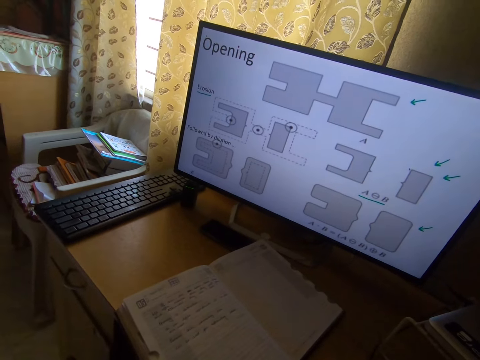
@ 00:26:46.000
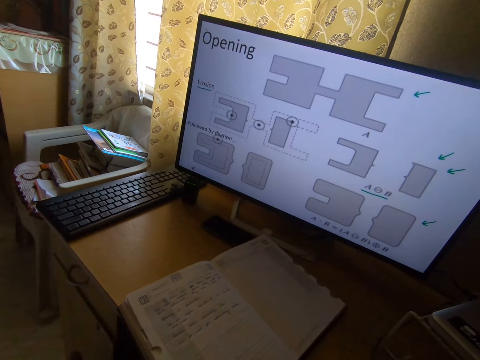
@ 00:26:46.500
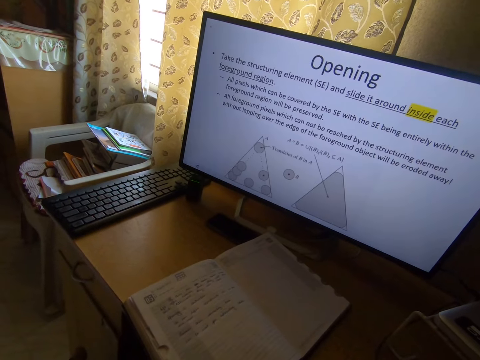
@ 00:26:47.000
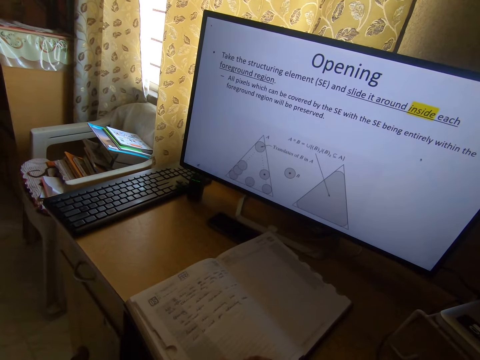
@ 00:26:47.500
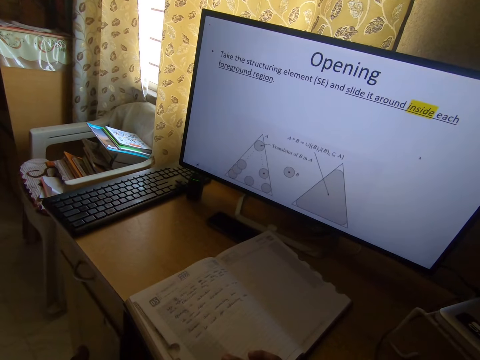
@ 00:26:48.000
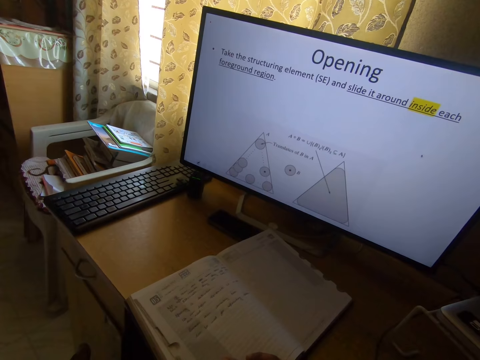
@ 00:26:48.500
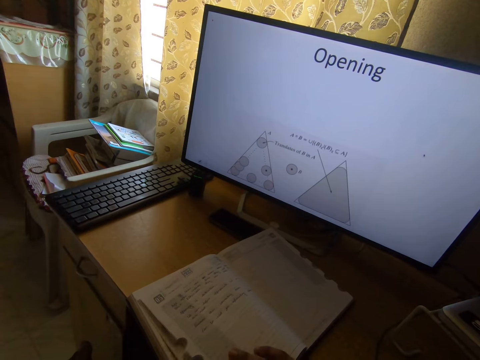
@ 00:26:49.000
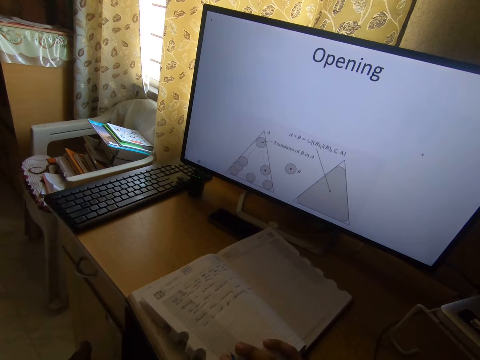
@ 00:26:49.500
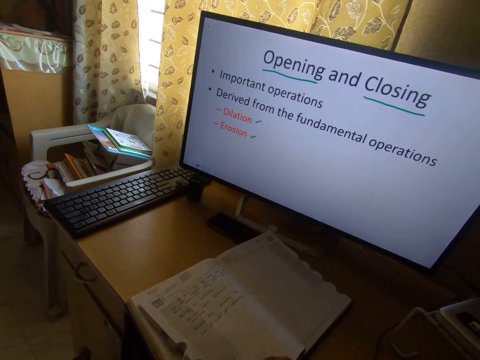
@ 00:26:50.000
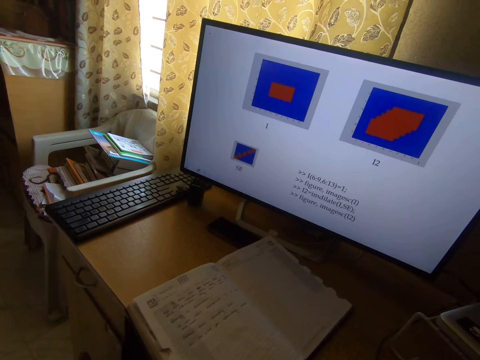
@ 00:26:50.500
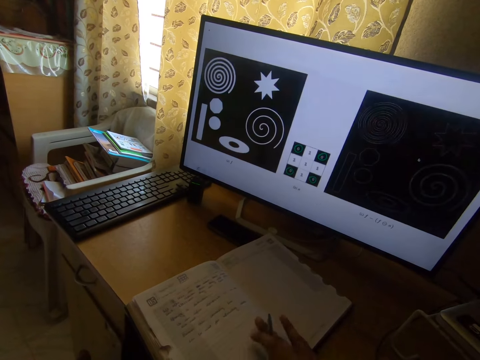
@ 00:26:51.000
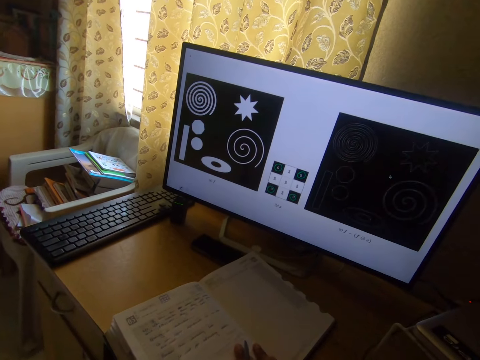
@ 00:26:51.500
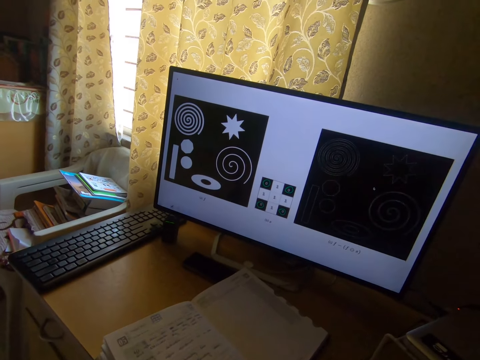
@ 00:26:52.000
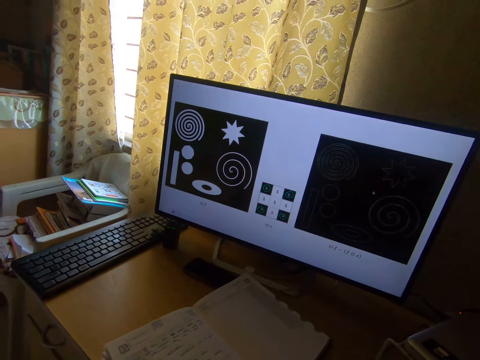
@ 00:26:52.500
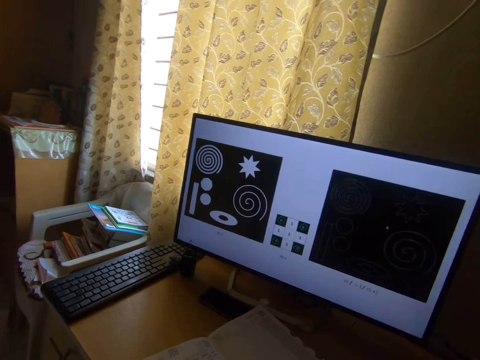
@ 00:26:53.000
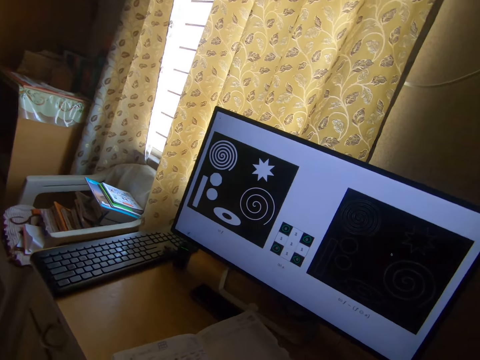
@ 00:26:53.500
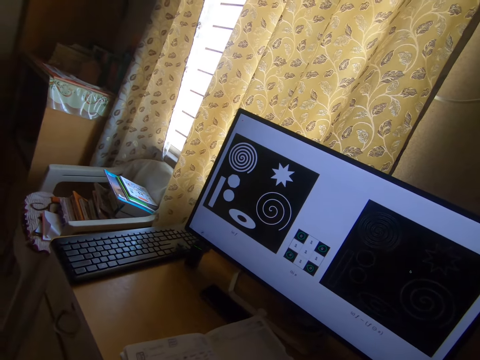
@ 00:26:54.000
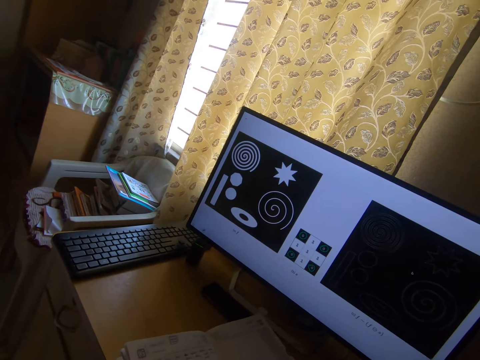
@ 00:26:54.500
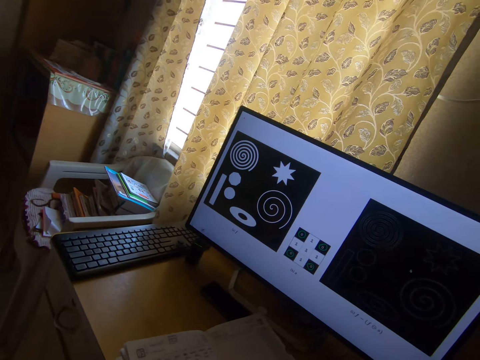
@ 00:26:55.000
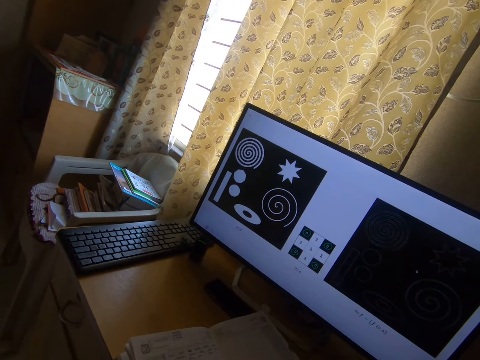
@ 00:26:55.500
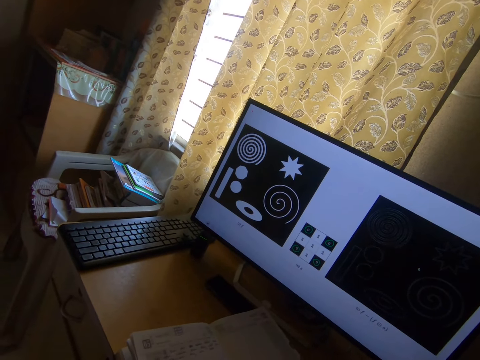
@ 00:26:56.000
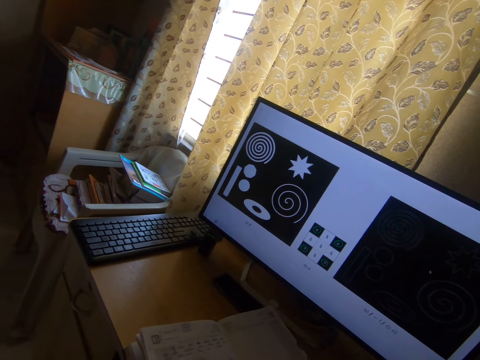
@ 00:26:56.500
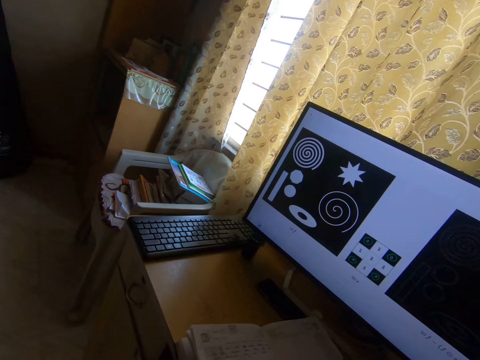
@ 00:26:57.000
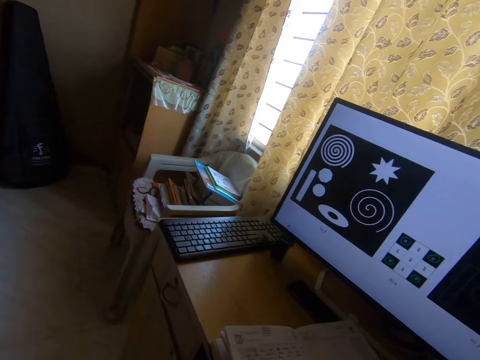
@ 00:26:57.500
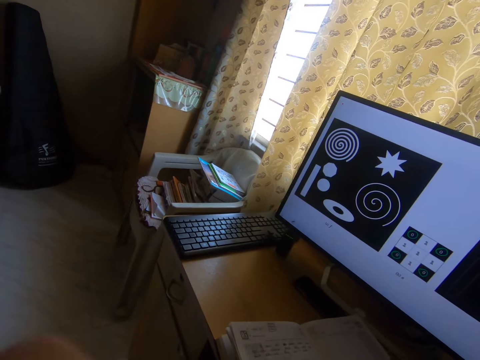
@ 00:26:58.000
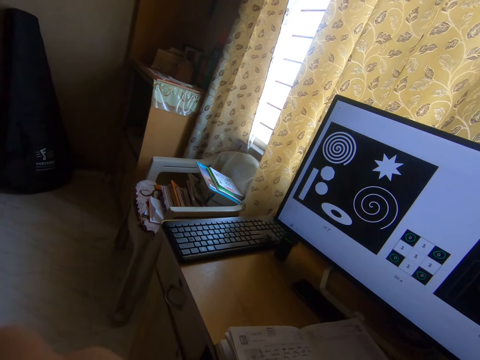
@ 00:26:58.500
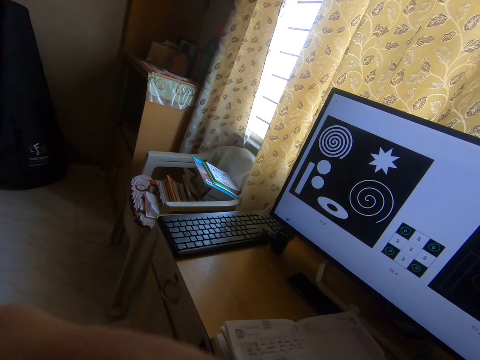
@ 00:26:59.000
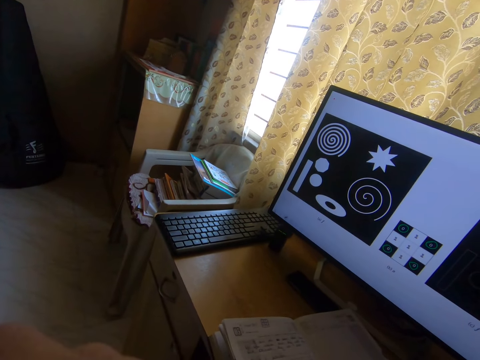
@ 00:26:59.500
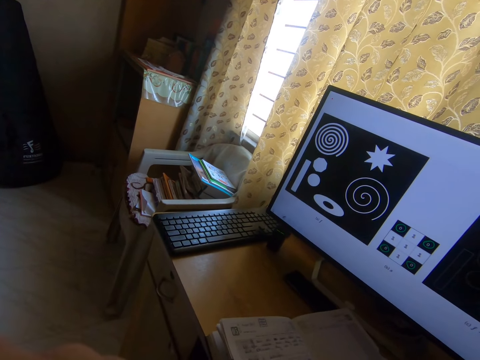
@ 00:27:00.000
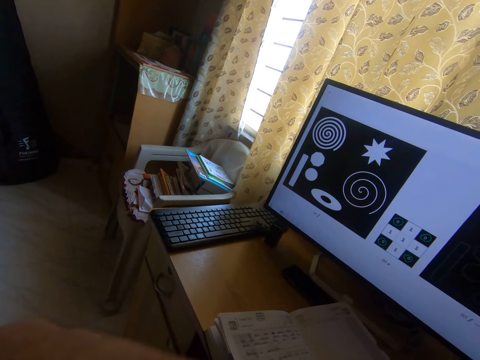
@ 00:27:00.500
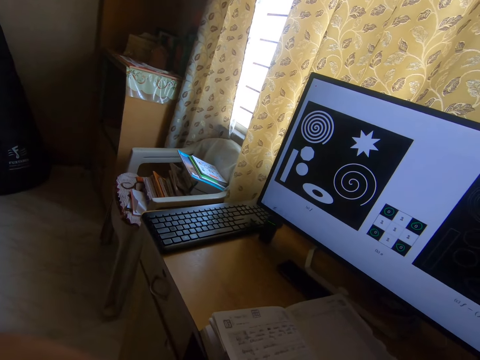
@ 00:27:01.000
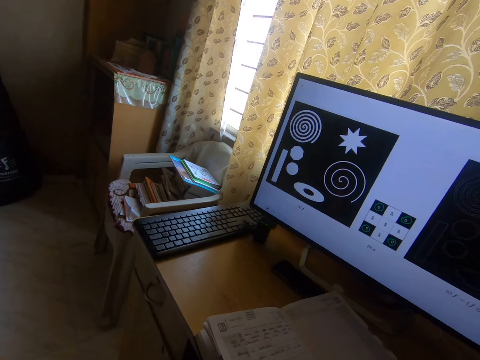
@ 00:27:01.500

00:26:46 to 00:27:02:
The camera wearer uses the machine. They operate the computer. They stare at the monitor on the table. They do something.

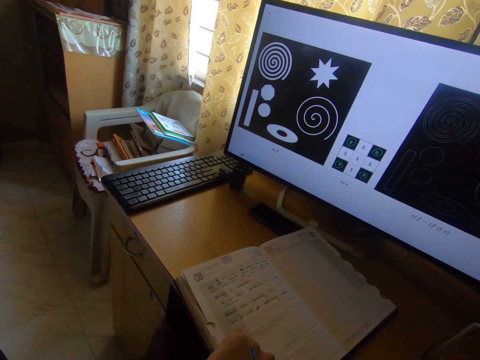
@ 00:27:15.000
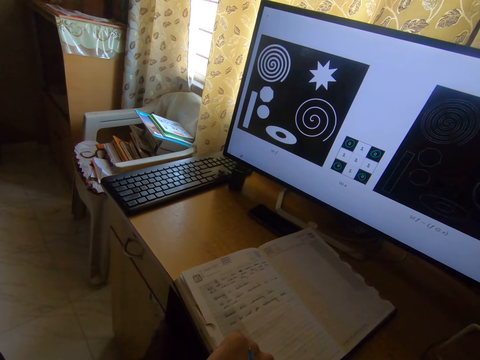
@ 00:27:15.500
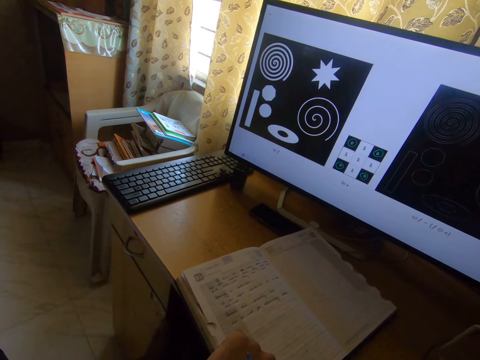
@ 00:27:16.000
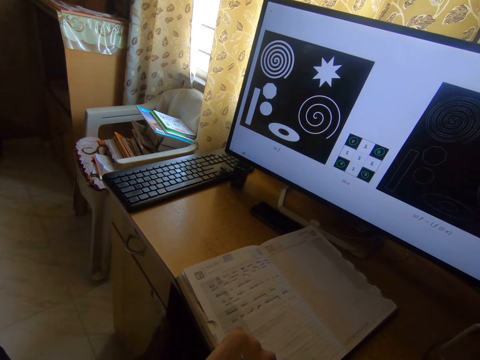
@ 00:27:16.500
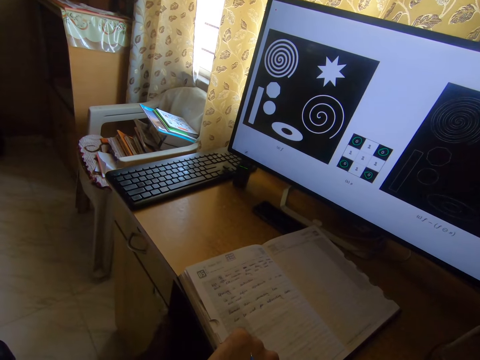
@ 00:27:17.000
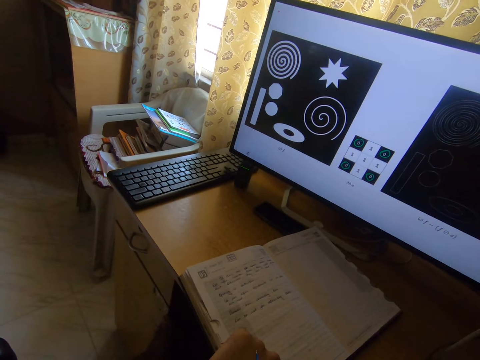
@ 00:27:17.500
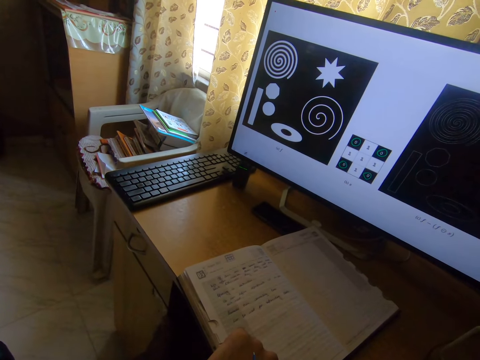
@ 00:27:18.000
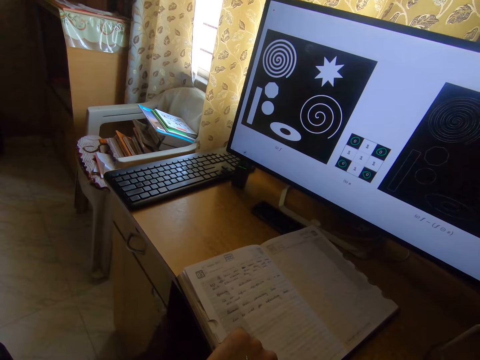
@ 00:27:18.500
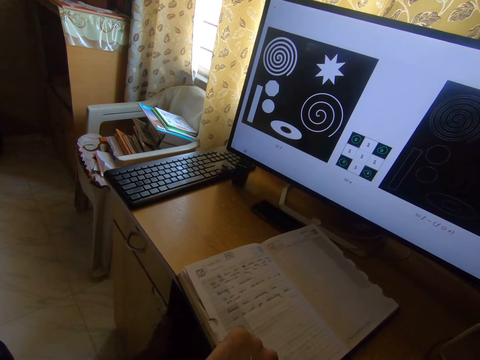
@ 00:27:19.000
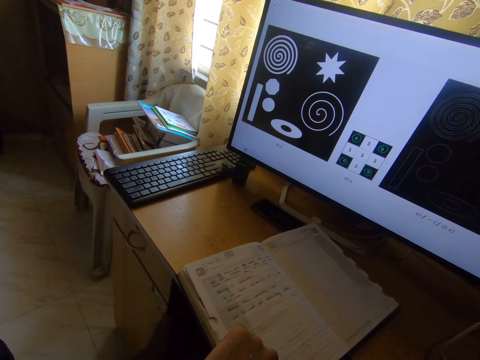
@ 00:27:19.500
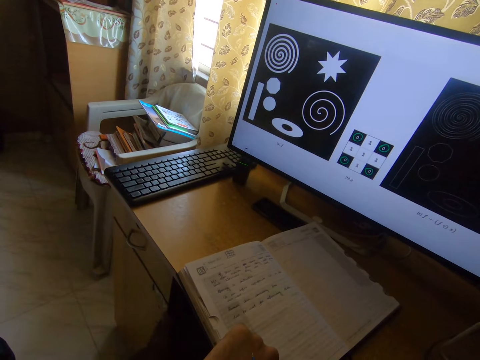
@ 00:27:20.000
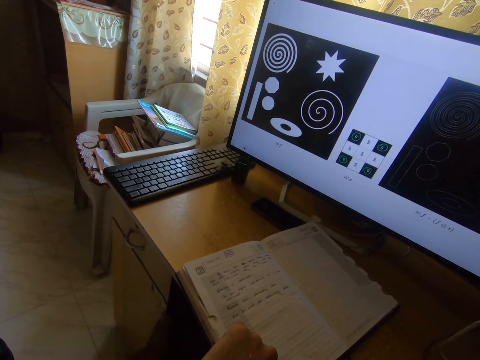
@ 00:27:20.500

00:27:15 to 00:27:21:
The camera wearer moves a pen over his hand hairs.

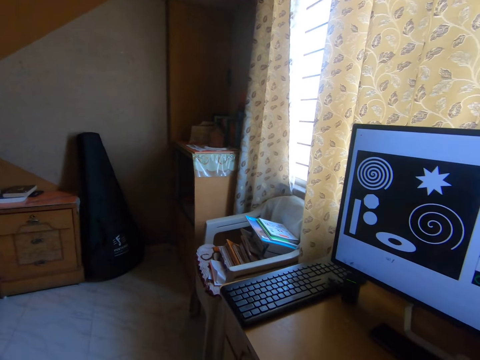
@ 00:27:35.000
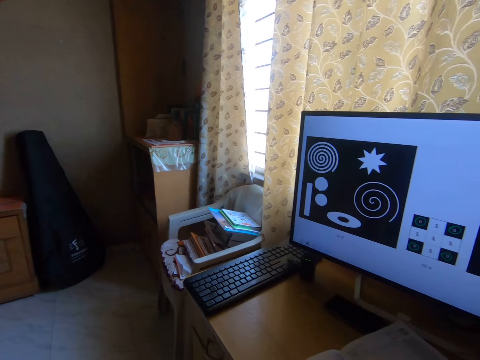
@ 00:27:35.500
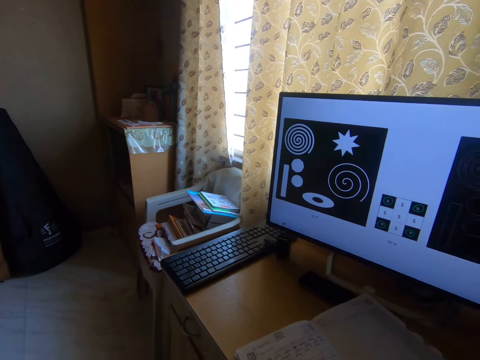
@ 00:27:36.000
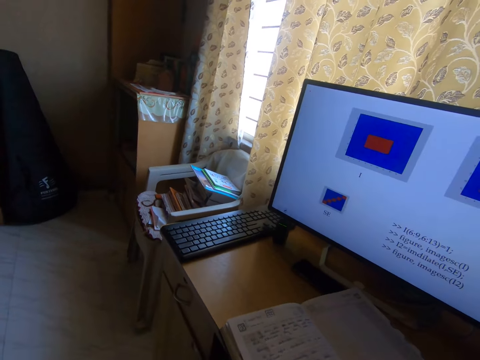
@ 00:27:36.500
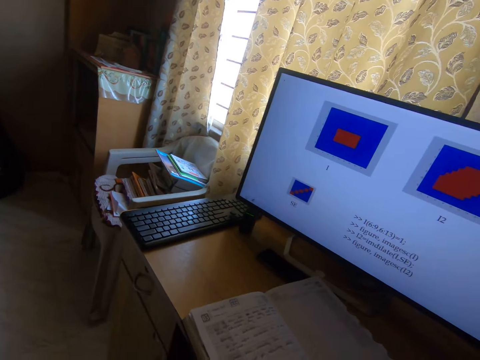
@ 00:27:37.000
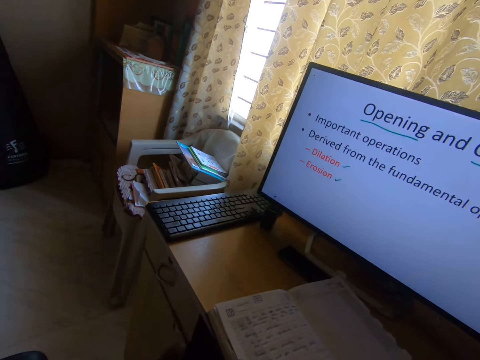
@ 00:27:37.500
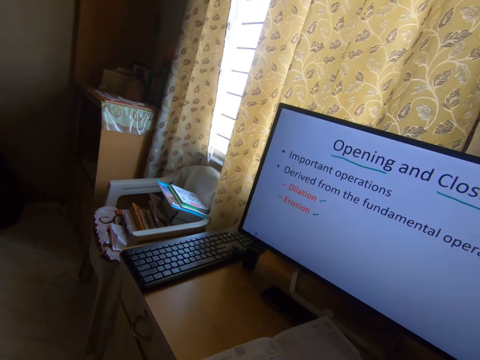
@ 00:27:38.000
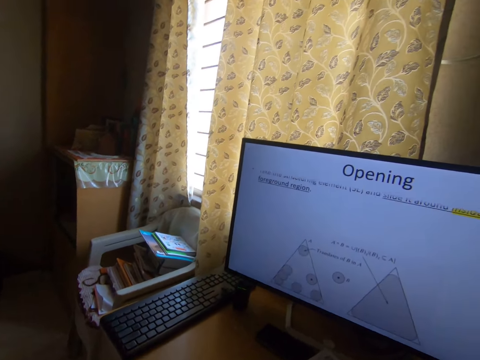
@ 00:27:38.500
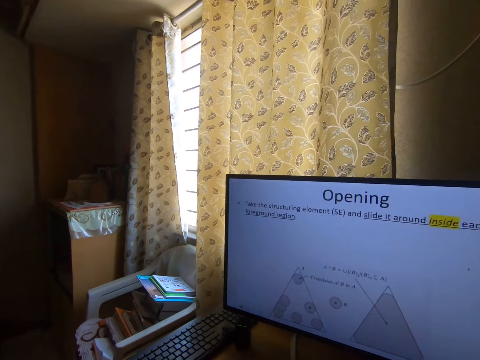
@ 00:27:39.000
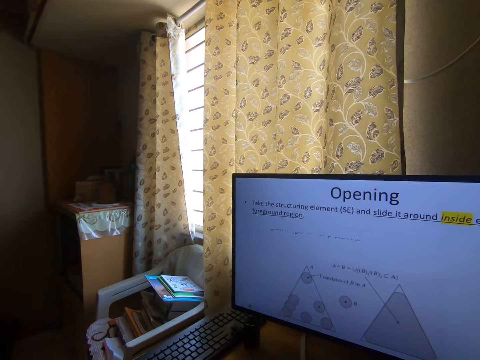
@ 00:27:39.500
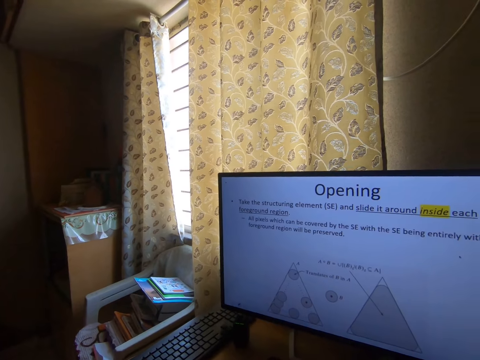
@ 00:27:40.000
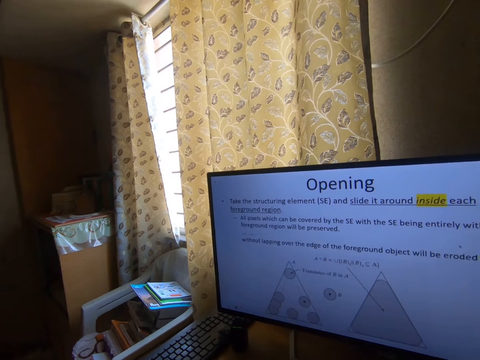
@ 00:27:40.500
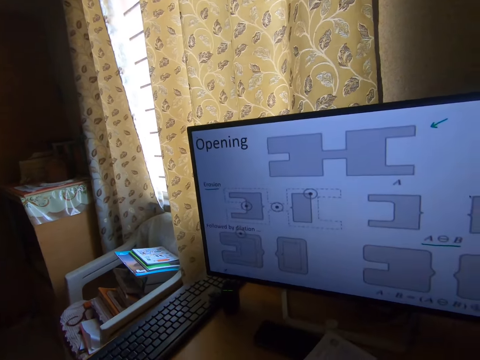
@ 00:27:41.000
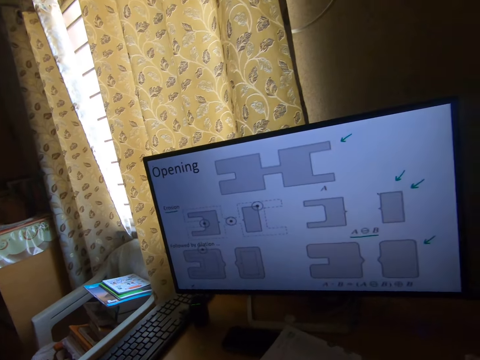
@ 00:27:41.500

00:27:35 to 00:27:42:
The camera wearer operates the computer.
